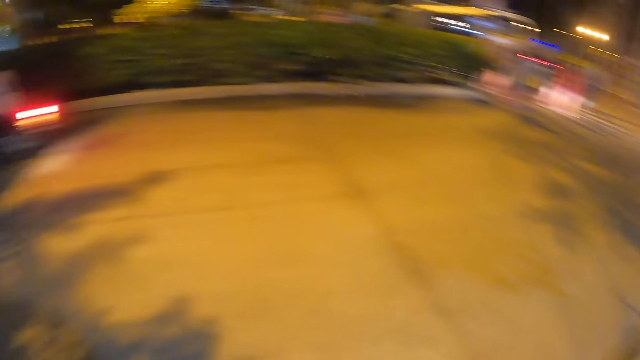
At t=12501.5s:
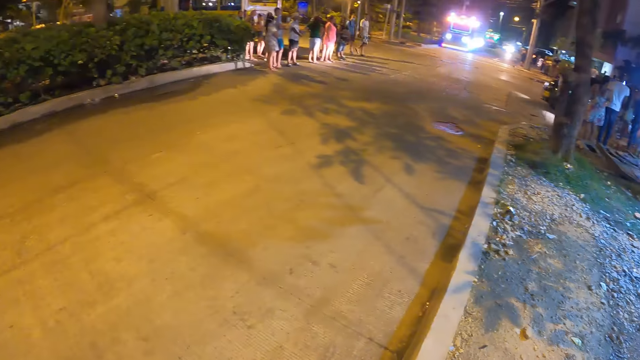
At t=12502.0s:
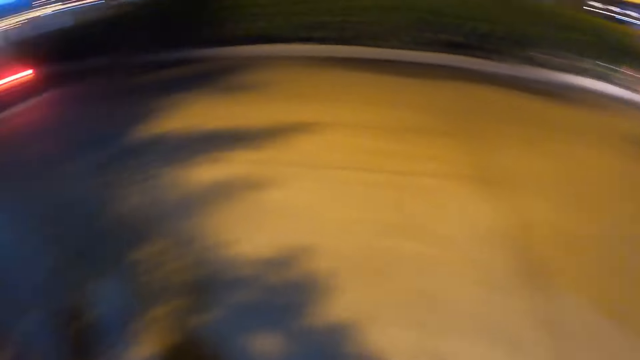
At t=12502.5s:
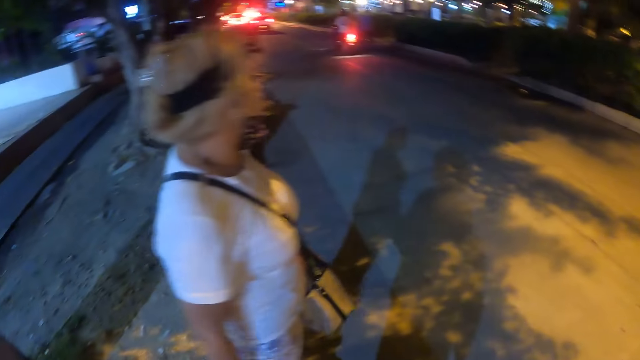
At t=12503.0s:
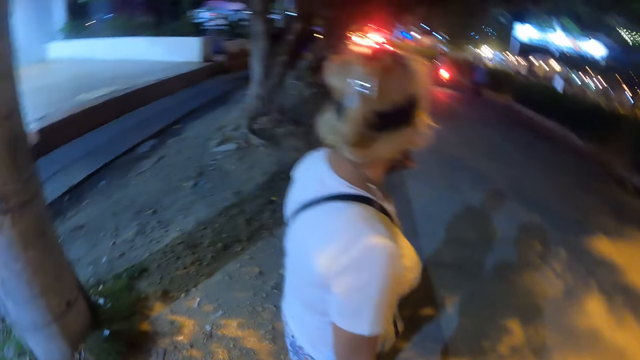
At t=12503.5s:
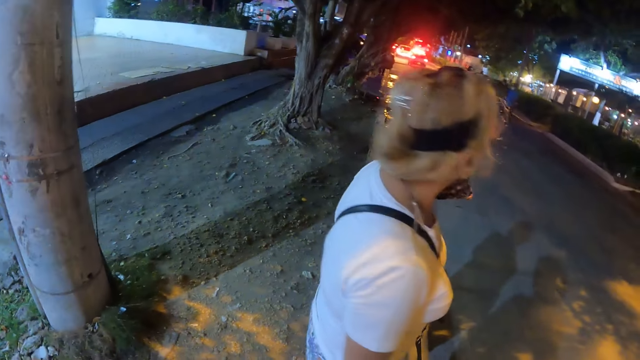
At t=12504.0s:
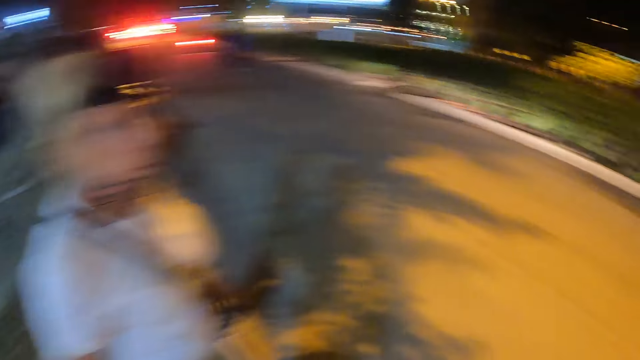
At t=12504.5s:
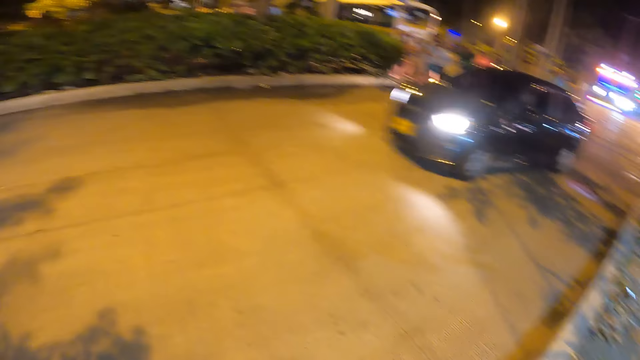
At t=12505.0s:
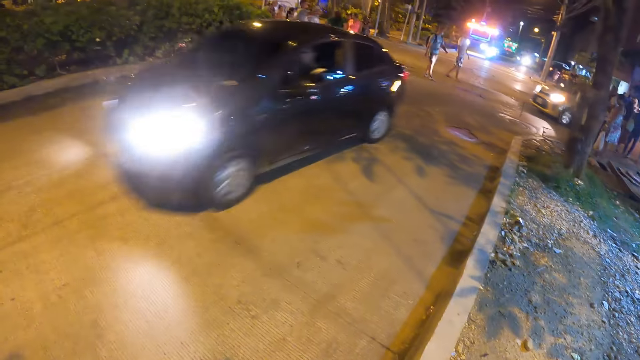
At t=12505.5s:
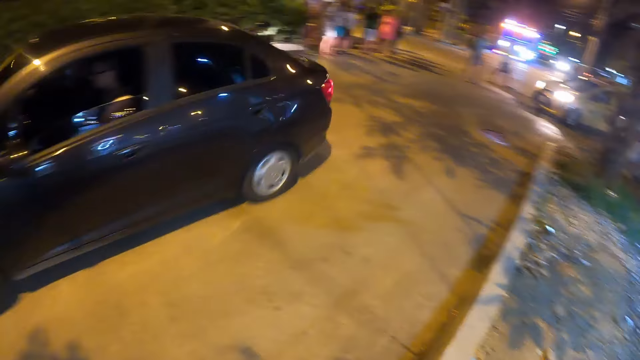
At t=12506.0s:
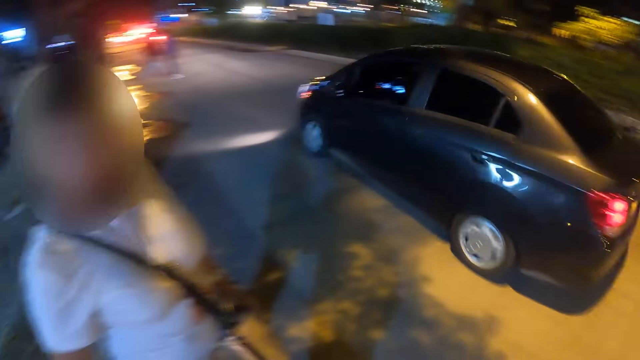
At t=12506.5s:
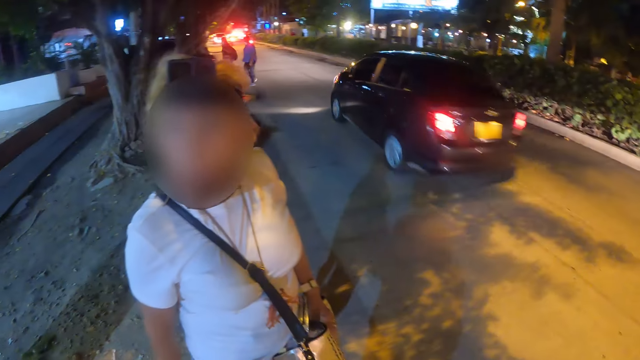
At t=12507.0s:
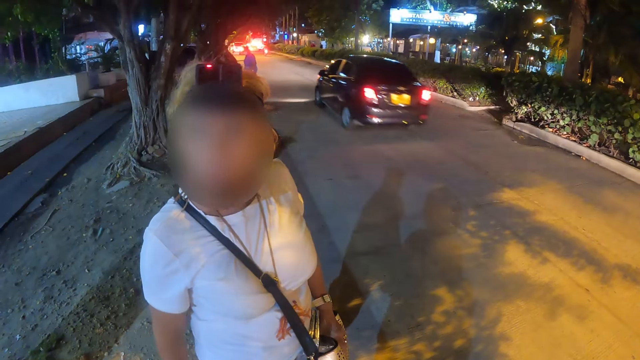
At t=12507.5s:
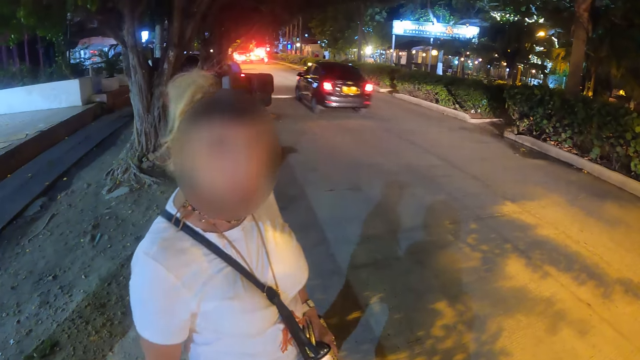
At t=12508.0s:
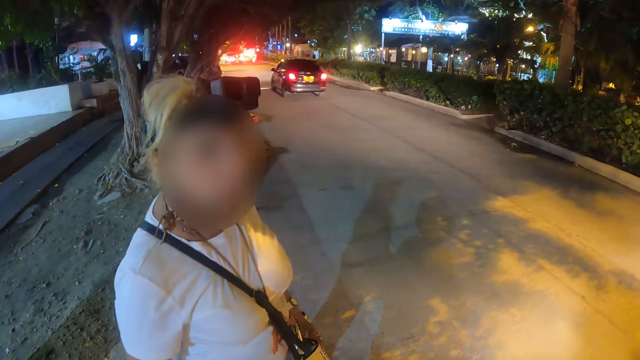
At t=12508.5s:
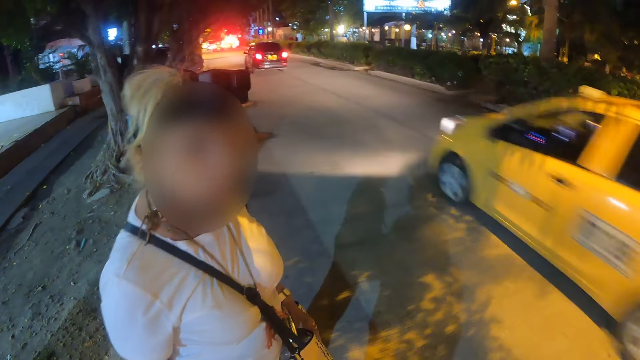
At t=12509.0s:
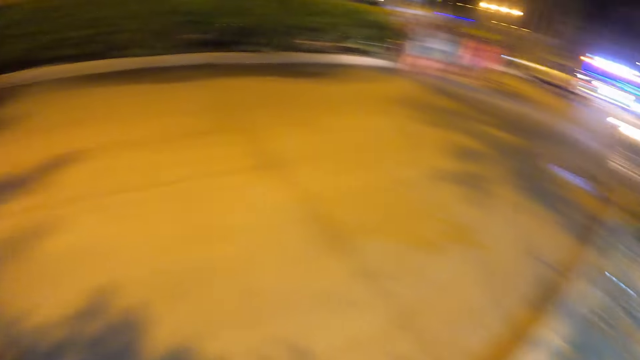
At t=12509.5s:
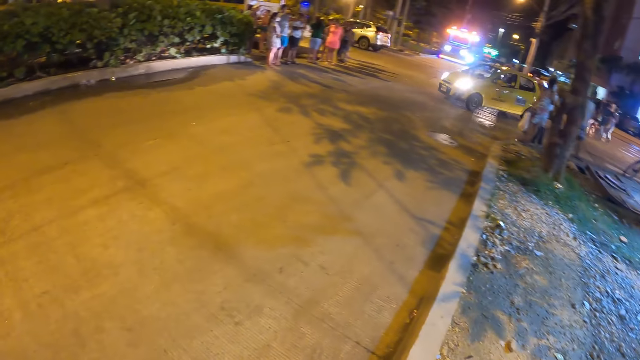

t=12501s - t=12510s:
The camera wearer looks around.

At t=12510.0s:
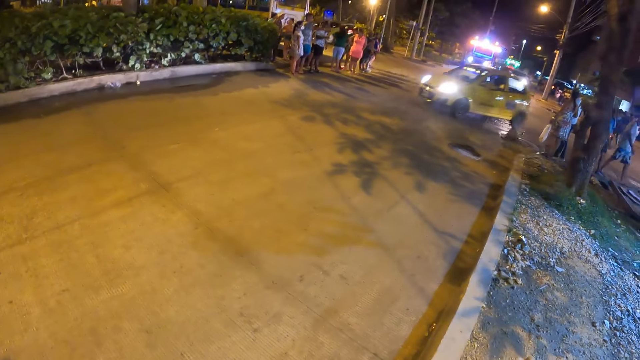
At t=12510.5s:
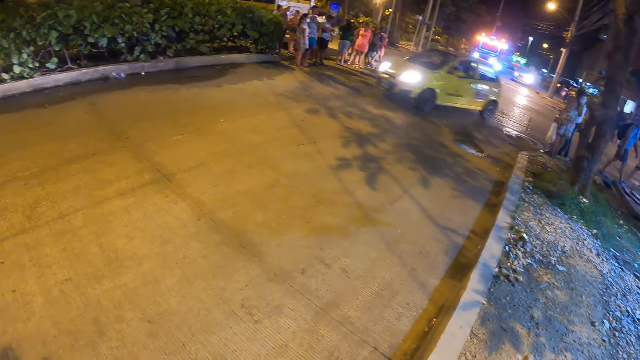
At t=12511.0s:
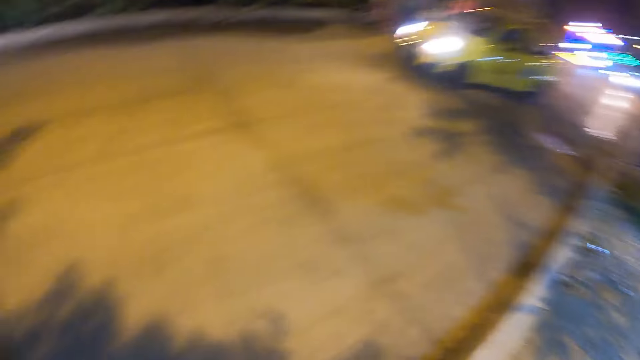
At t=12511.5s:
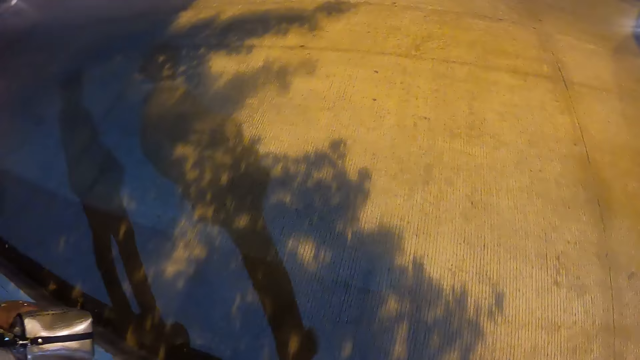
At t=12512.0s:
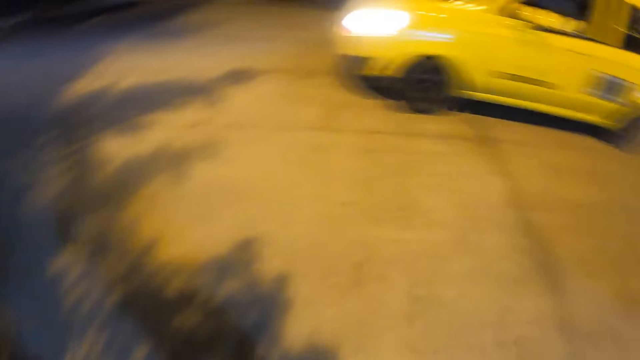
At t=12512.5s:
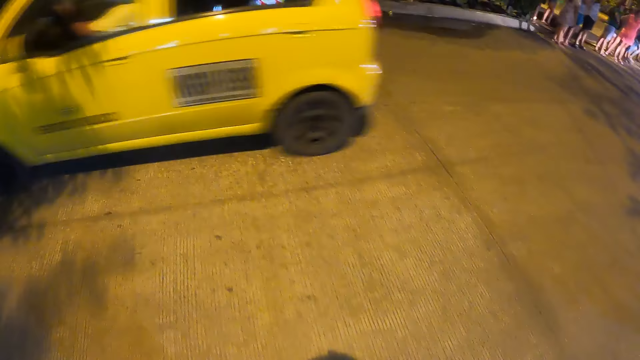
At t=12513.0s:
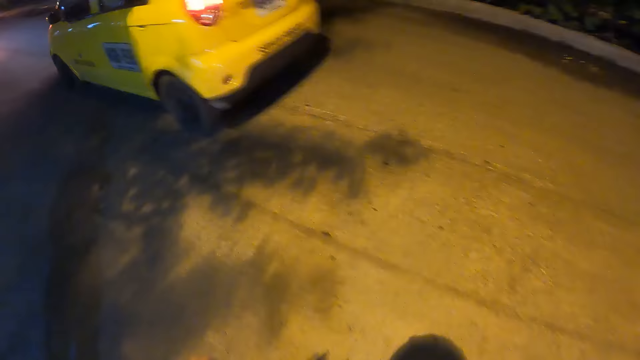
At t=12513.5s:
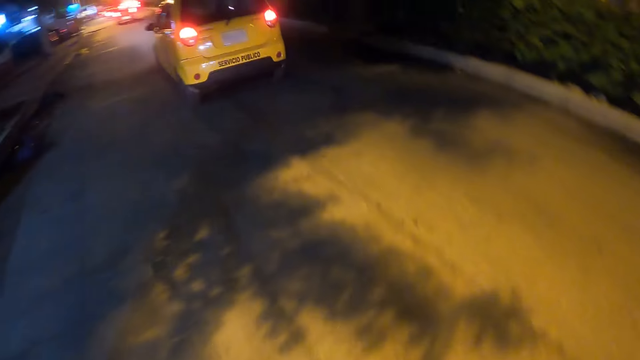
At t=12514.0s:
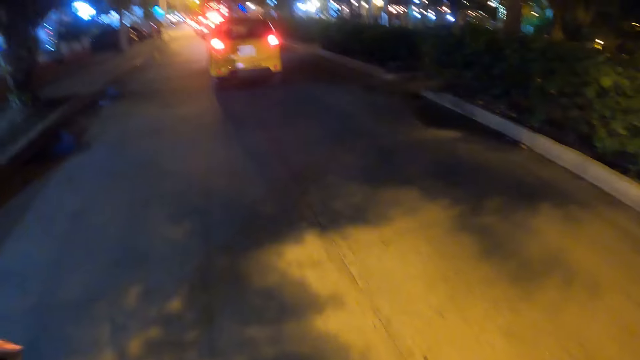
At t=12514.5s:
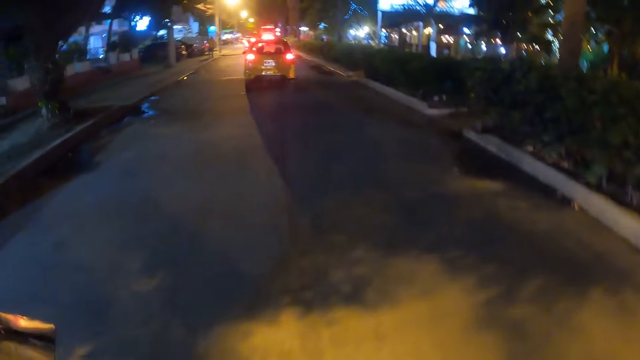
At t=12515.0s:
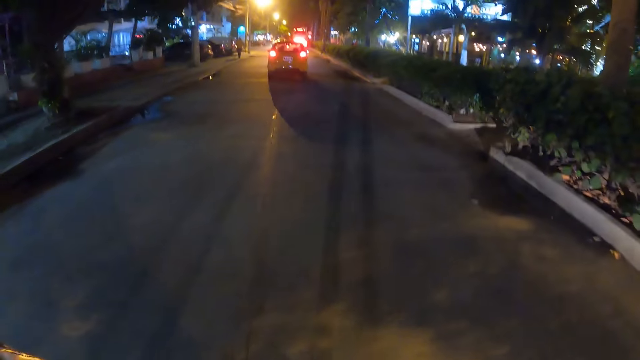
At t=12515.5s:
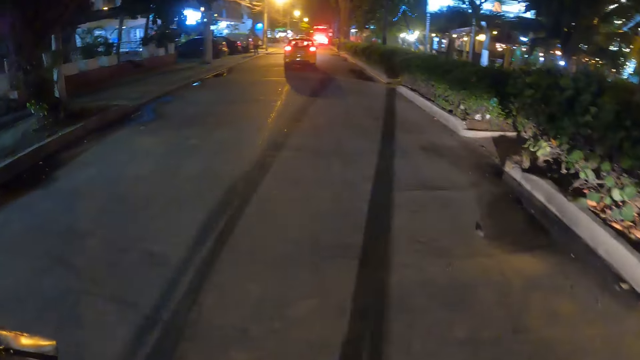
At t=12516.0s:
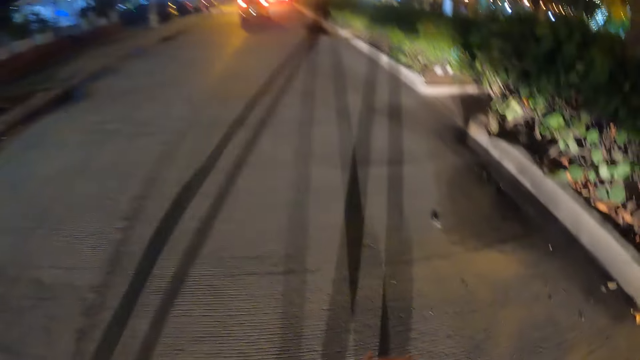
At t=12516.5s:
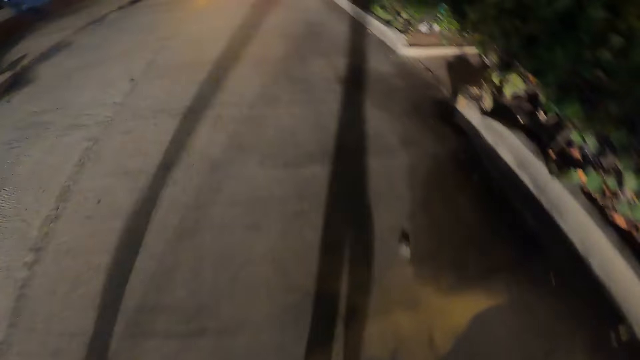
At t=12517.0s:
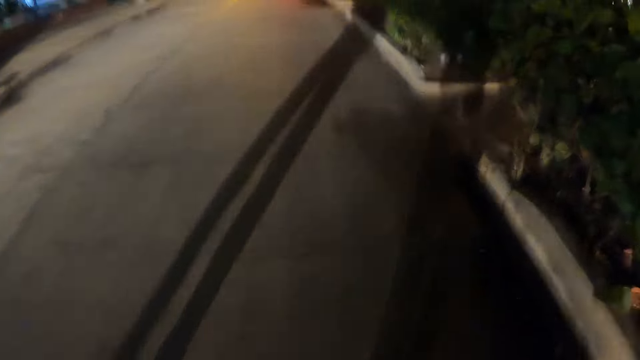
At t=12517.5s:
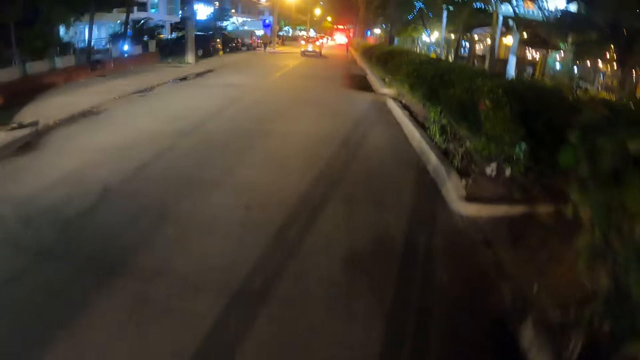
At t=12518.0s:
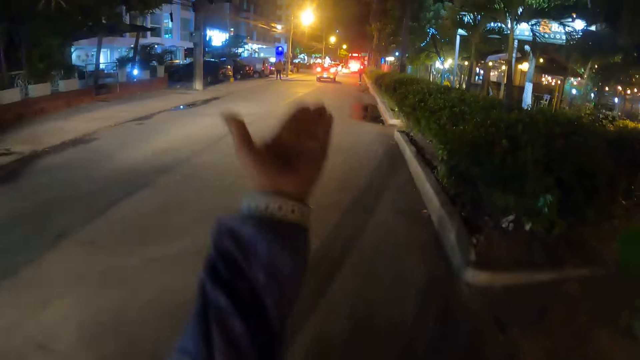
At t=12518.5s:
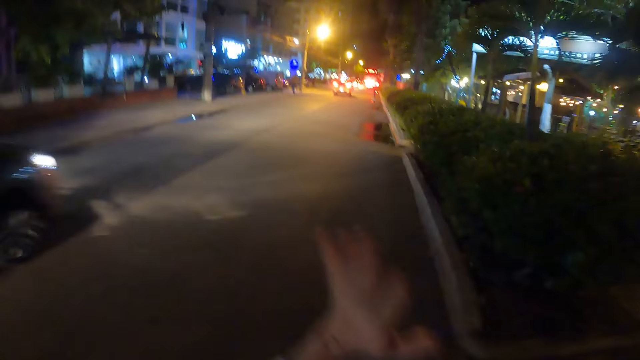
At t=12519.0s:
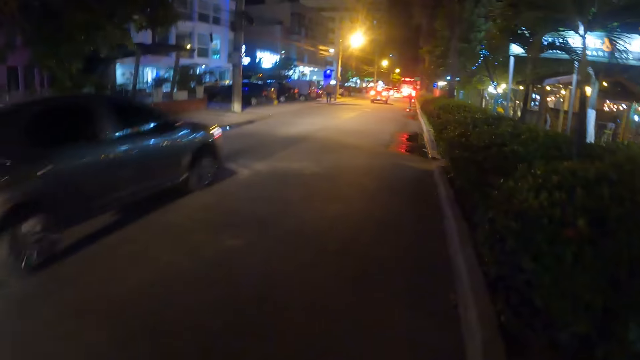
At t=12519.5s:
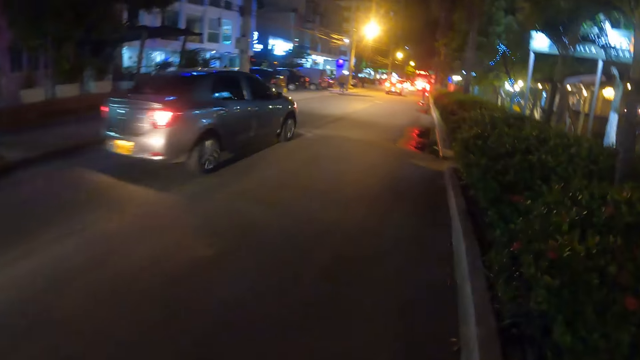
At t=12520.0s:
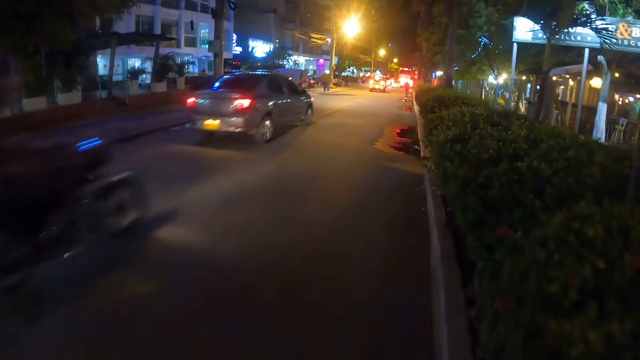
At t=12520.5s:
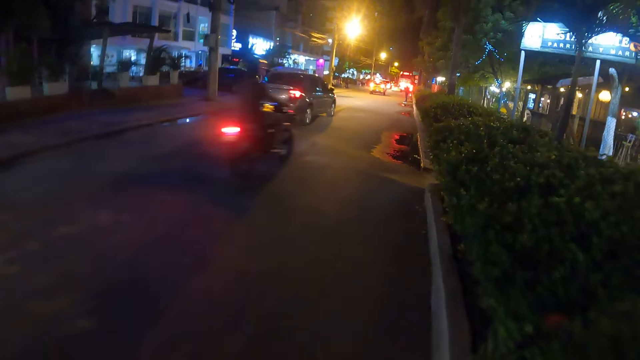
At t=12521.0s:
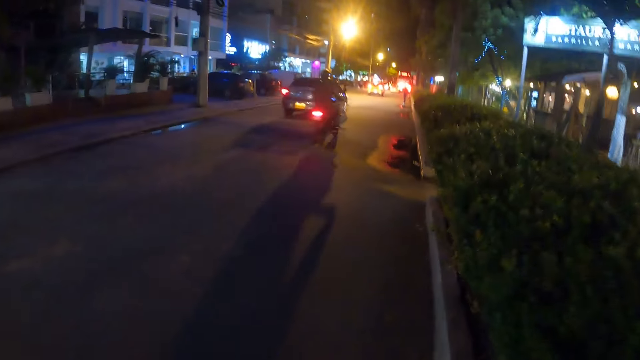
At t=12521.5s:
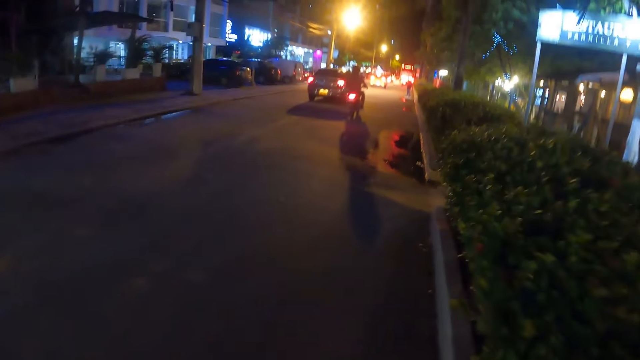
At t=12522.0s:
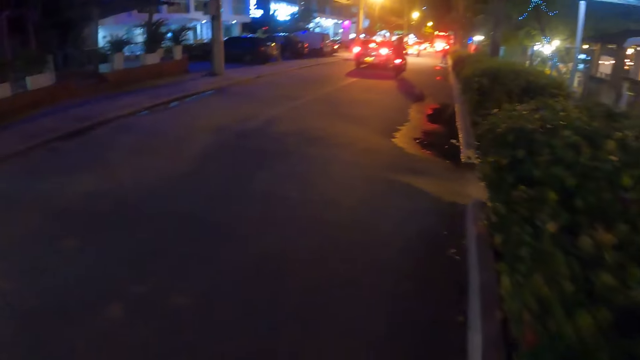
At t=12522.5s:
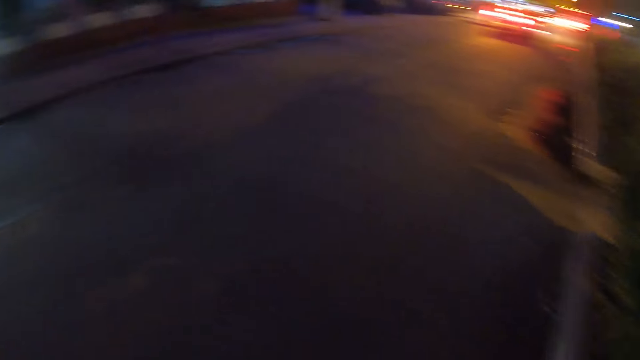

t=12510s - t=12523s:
The camera wearer walks on the street. They interact with a person. They look around. They walk. They point around. They walk again.
